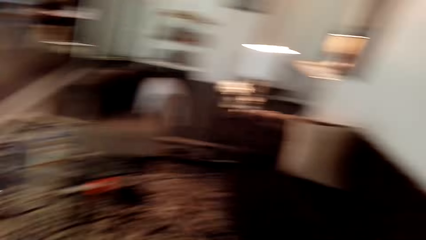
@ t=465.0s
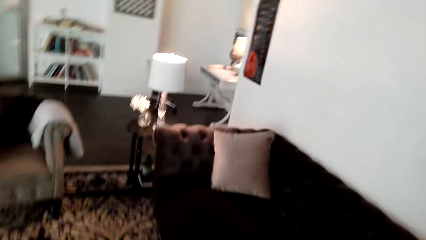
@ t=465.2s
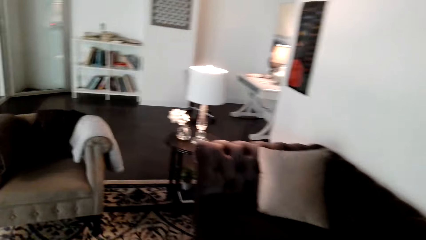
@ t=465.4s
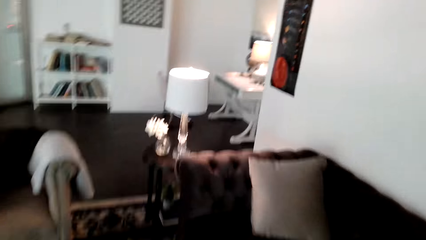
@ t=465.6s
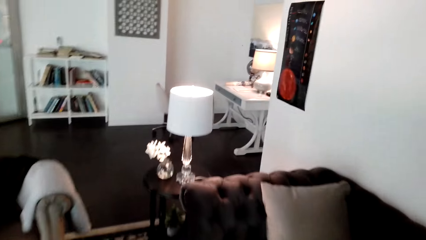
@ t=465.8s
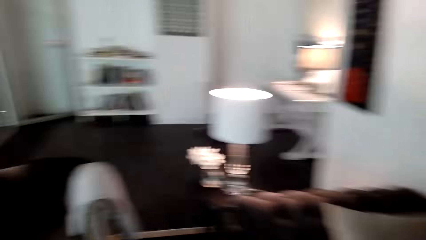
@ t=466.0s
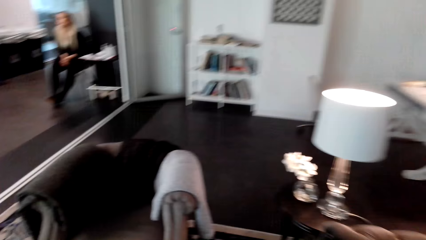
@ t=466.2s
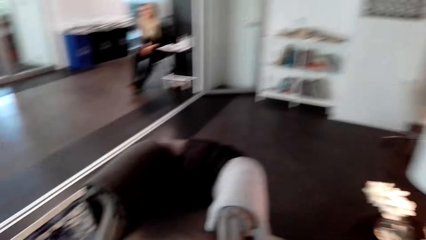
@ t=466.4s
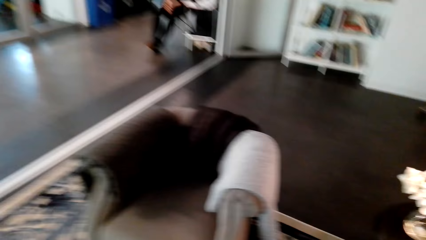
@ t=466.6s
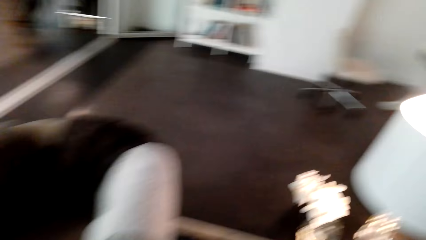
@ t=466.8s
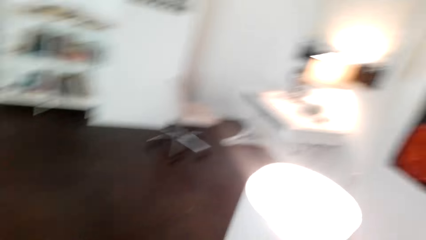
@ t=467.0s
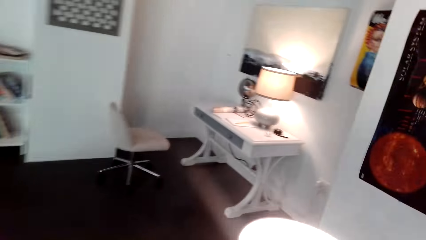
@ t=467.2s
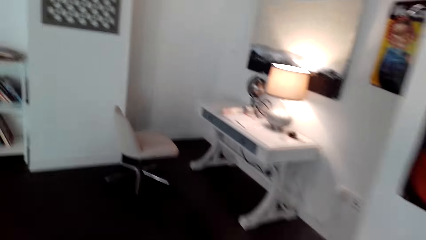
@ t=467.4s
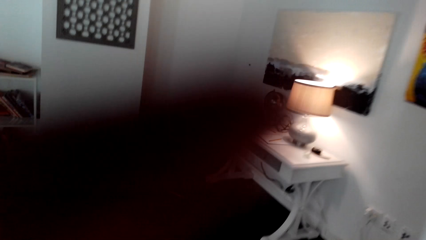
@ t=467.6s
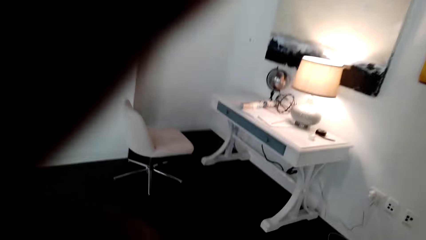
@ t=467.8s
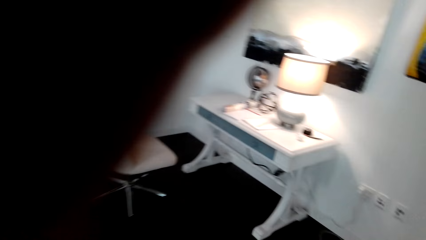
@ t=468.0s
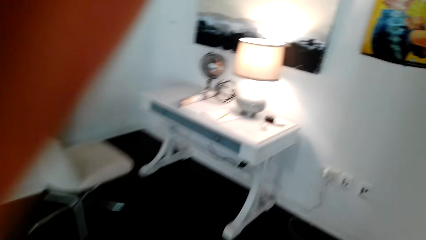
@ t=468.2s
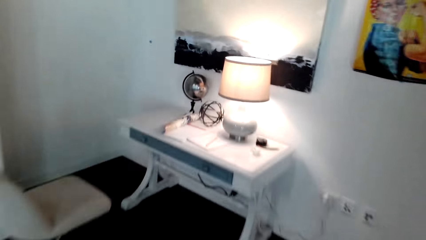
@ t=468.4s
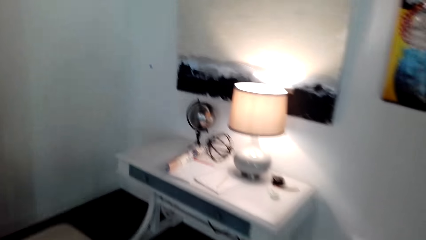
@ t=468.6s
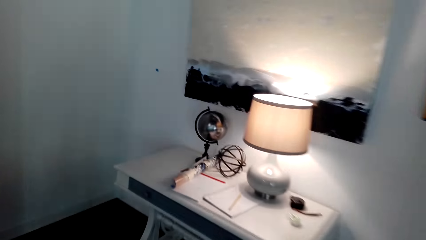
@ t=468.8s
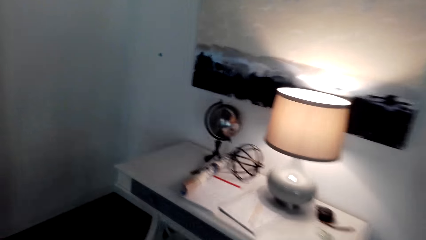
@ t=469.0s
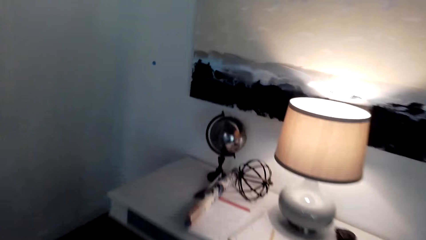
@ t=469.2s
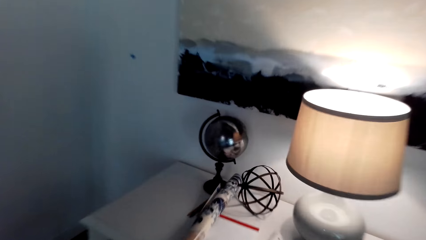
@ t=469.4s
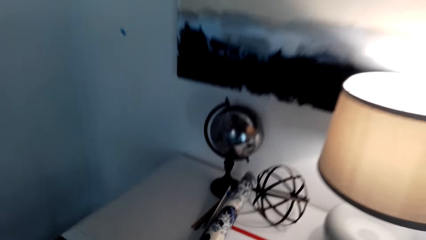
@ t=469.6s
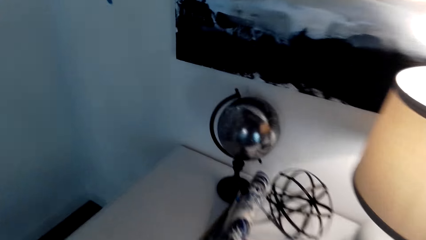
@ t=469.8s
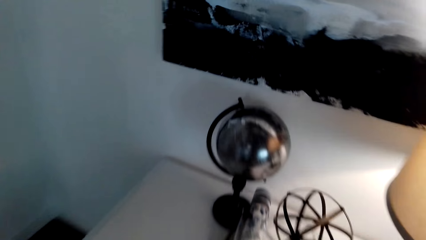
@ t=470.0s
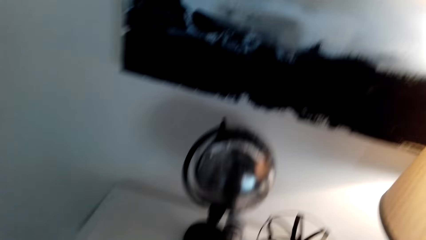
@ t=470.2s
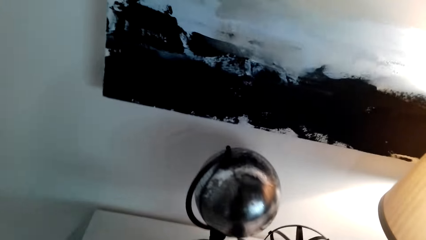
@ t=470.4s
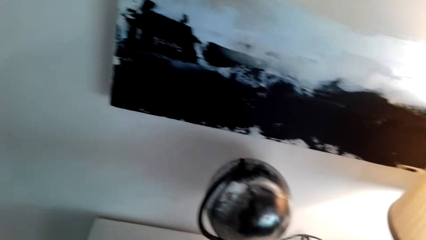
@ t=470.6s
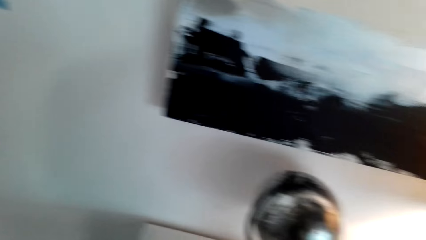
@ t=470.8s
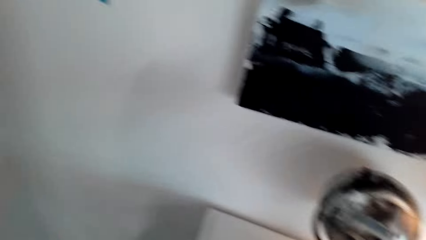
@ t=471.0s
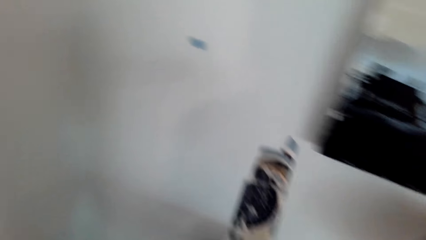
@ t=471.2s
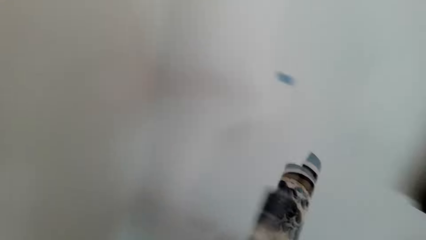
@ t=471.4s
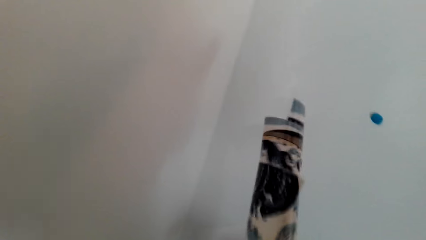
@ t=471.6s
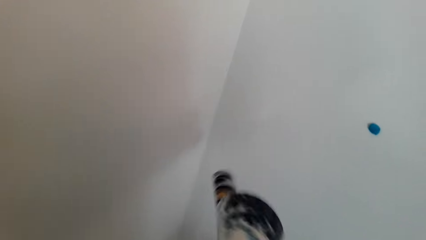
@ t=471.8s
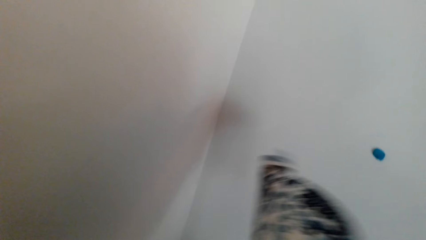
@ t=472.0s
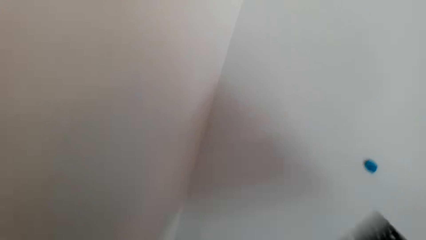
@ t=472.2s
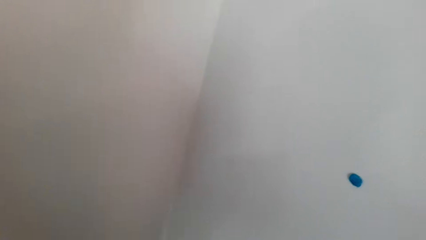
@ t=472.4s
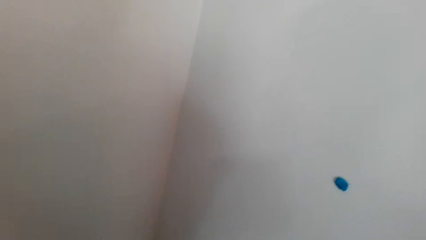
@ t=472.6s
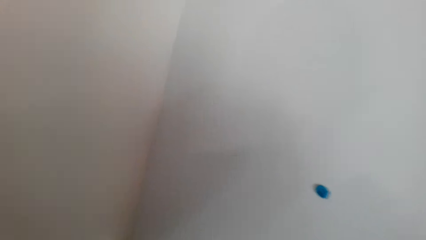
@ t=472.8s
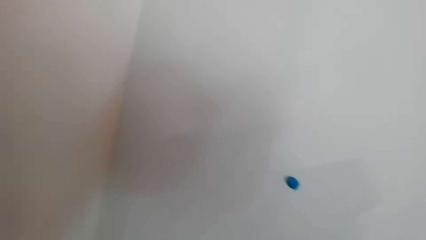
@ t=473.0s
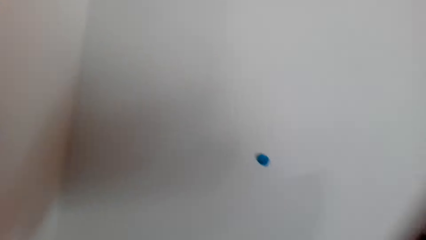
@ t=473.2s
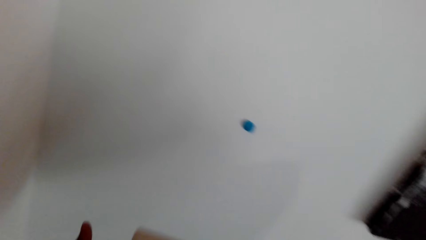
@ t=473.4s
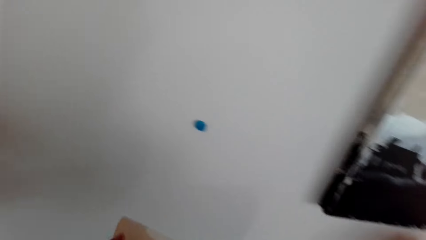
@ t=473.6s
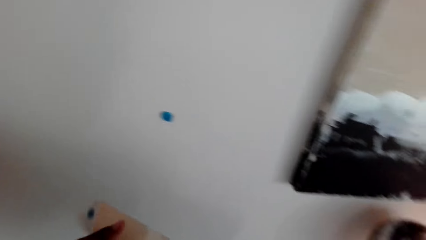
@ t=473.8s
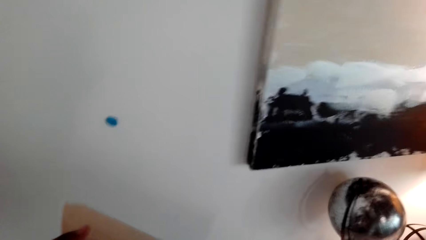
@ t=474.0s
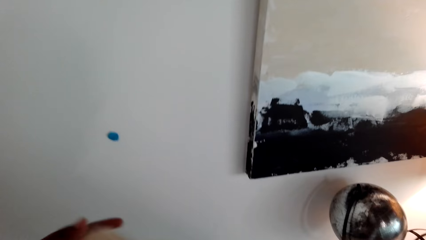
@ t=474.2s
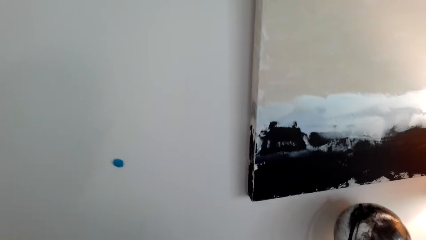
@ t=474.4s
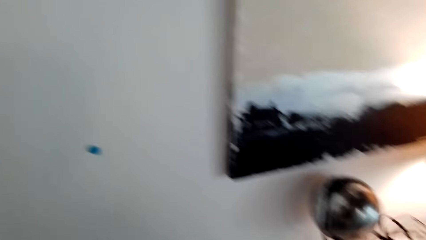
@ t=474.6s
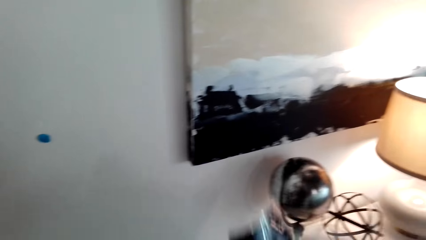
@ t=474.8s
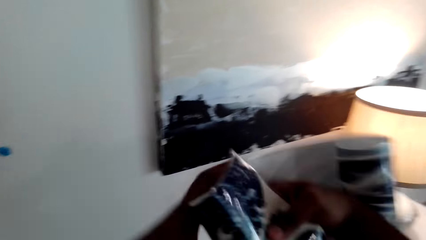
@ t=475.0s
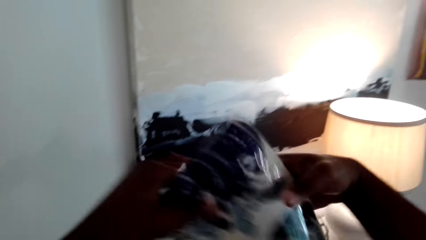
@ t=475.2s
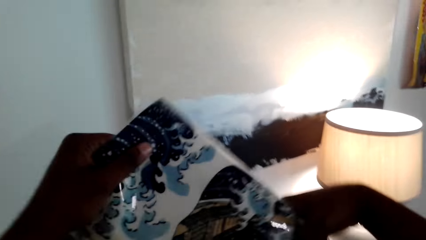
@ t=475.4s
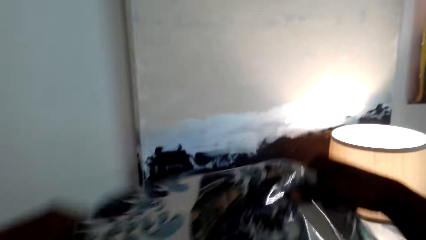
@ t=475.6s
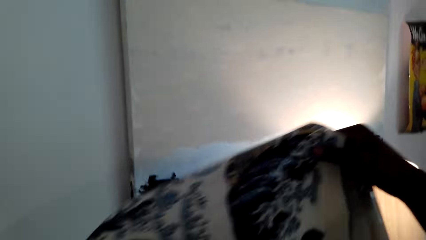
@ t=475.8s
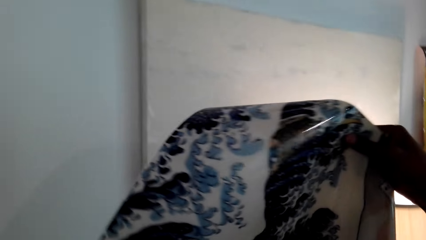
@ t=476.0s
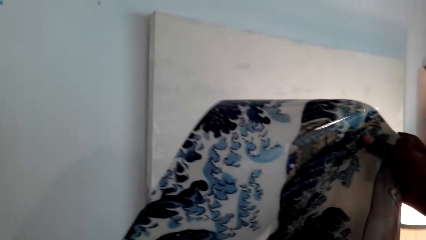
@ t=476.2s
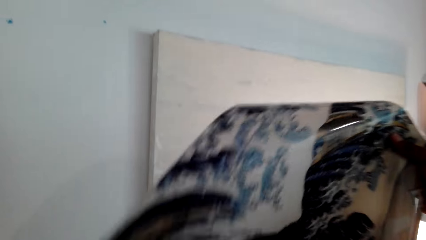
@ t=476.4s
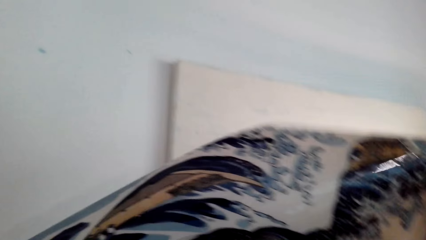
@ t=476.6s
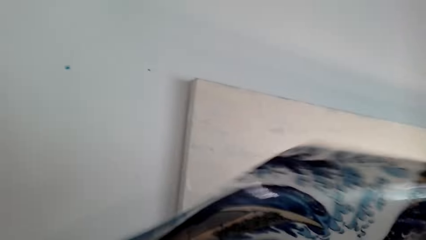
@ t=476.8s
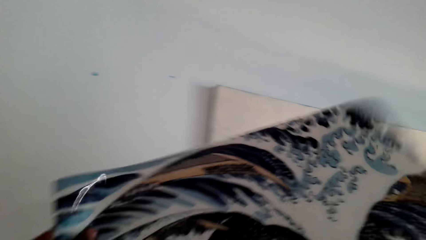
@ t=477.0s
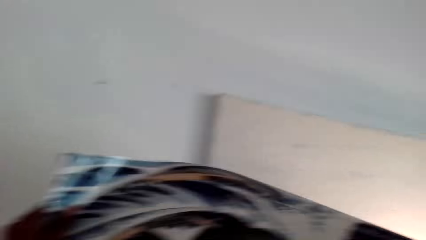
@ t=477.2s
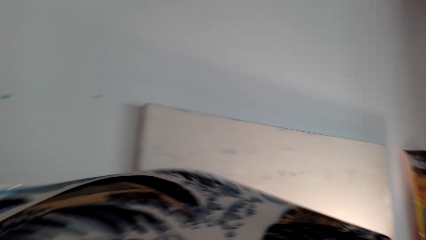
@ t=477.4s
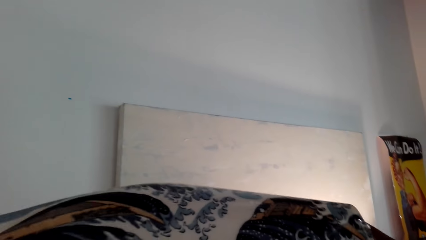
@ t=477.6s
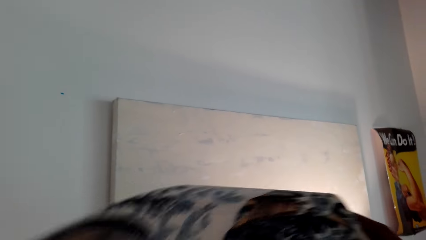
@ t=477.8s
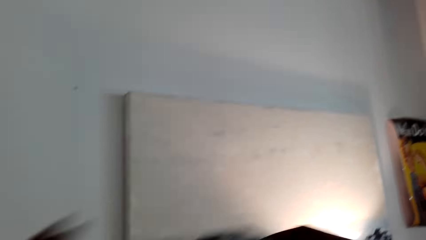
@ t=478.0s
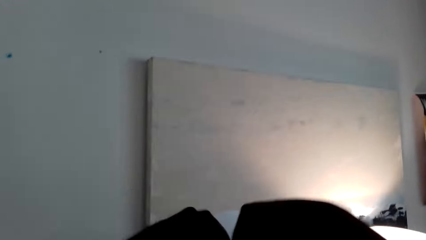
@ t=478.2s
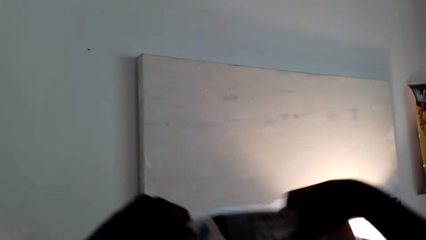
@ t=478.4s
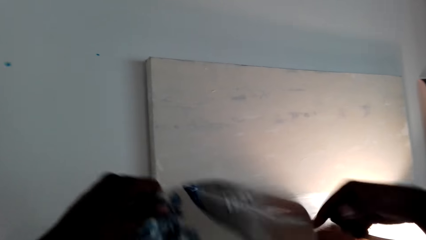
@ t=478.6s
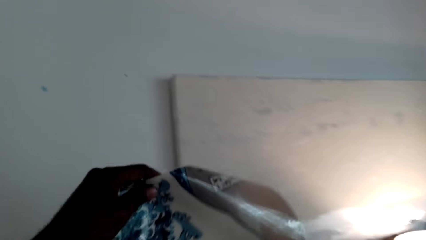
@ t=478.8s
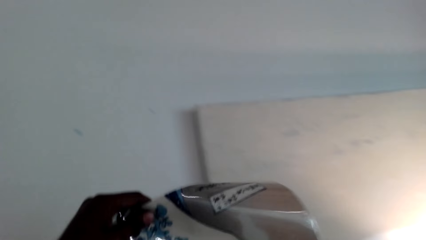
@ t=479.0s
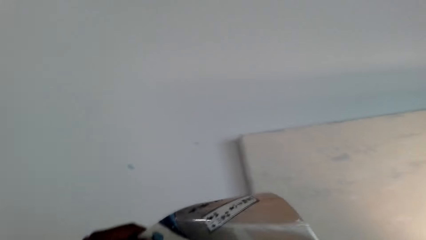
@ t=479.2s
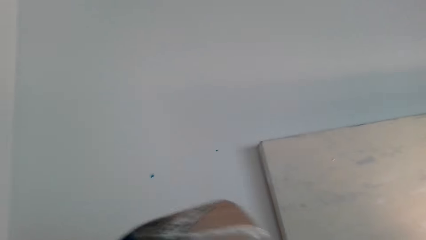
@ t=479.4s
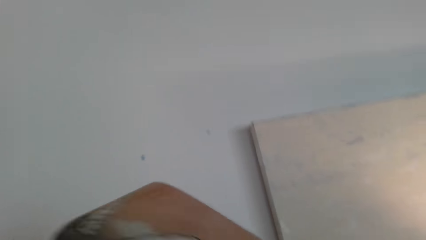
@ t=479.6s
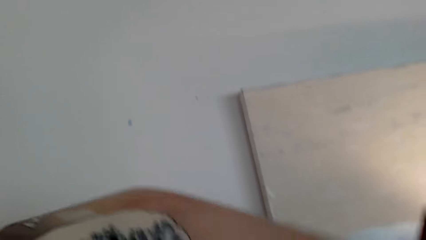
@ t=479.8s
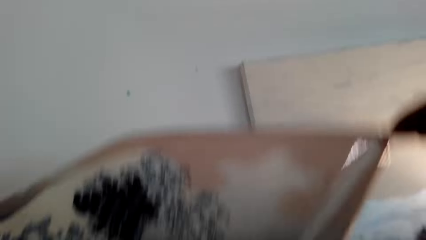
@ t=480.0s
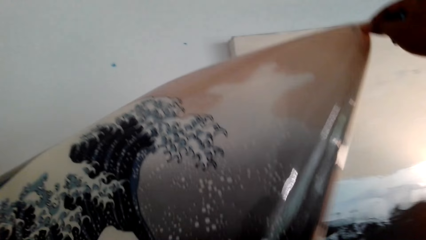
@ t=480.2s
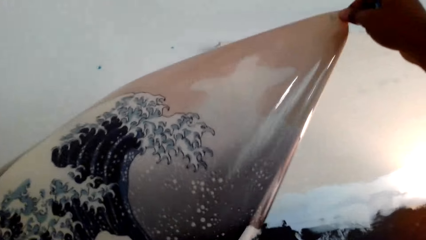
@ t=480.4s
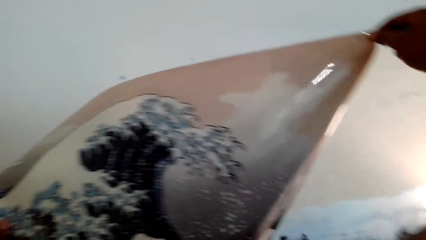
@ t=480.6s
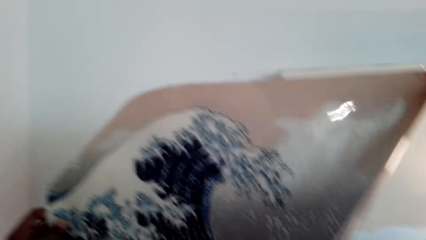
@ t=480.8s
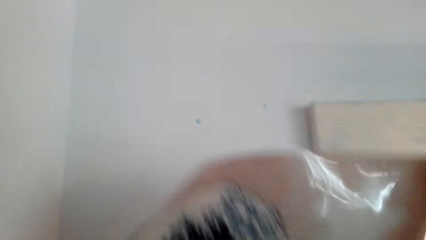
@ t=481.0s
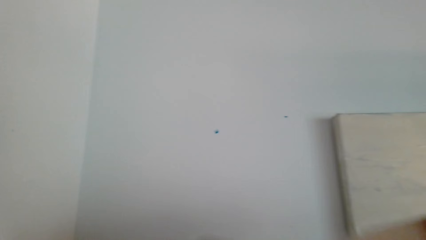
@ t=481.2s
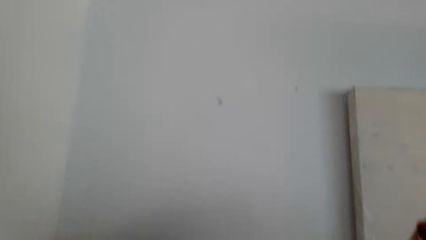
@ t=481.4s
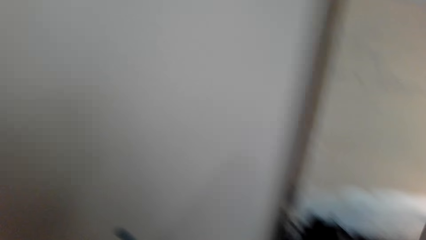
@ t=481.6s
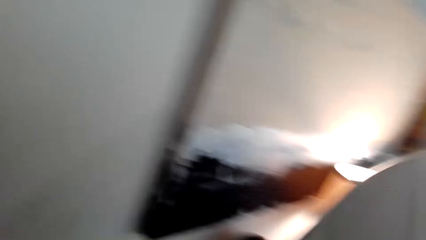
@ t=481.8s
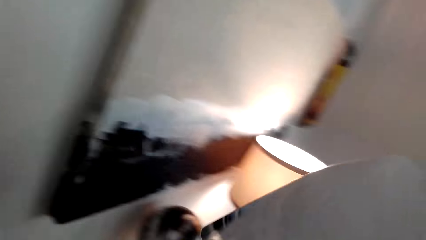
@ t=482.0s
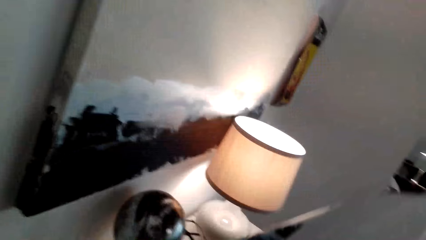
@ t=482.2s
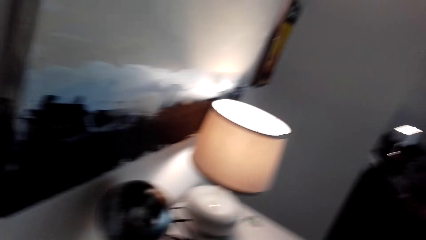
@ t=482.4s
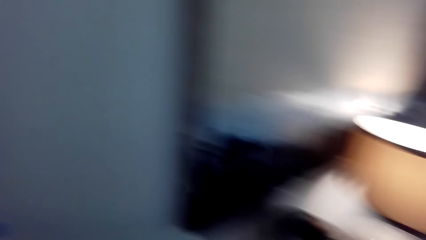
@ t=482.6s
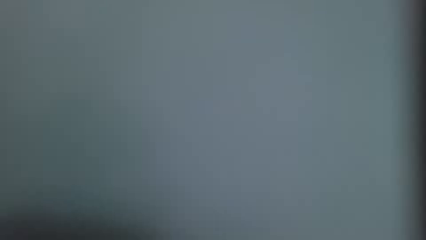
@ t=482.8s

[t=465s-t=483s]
The camera wearer walks around. They fix the camera. They pick art paint. They unfold the art paint.
